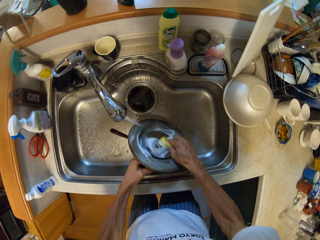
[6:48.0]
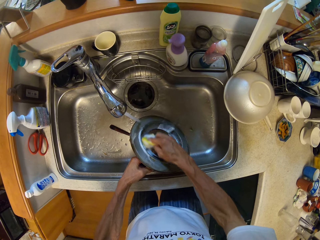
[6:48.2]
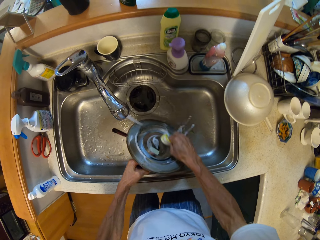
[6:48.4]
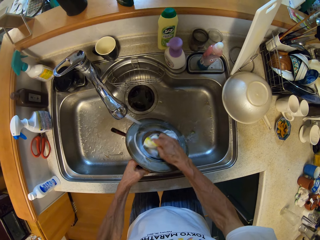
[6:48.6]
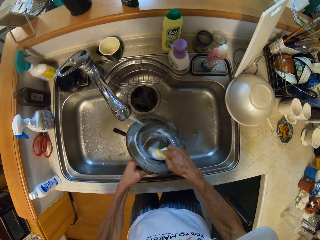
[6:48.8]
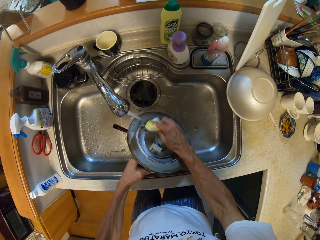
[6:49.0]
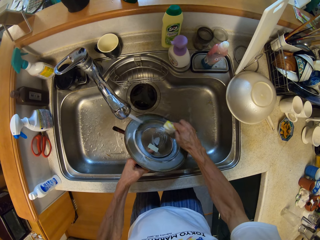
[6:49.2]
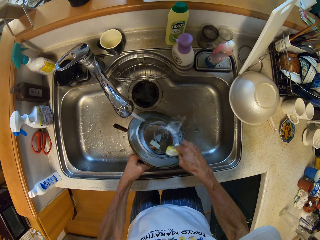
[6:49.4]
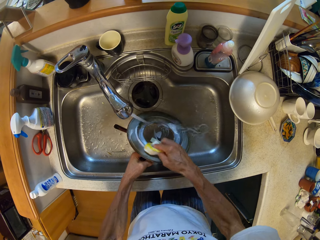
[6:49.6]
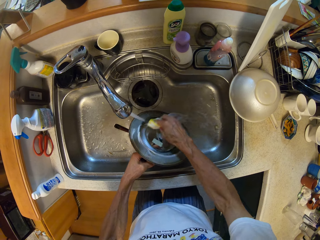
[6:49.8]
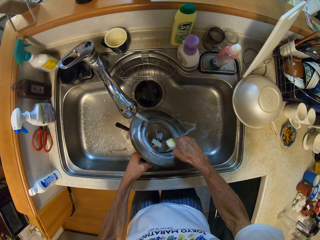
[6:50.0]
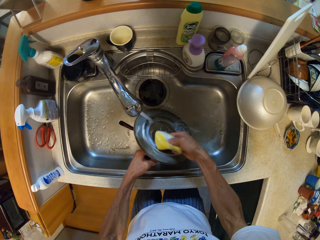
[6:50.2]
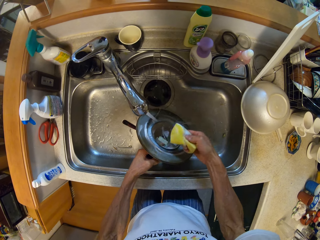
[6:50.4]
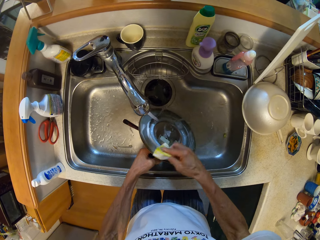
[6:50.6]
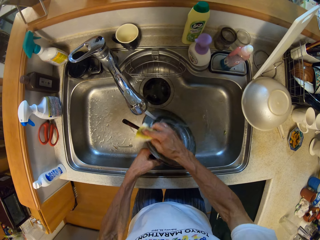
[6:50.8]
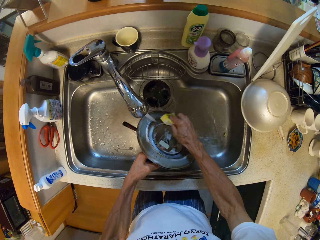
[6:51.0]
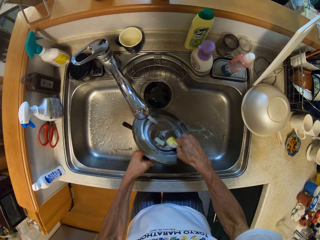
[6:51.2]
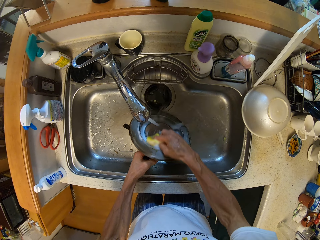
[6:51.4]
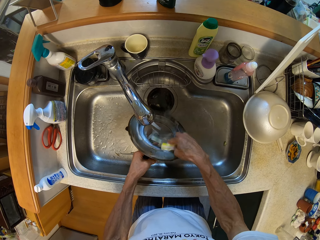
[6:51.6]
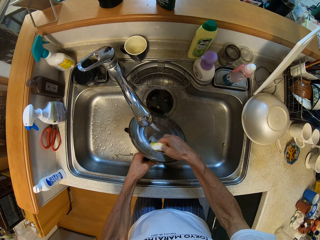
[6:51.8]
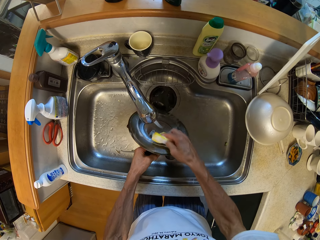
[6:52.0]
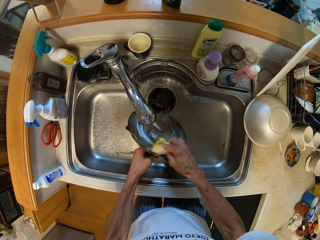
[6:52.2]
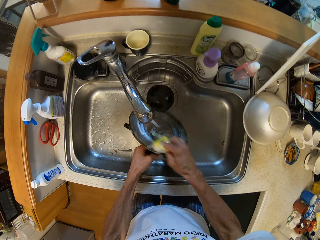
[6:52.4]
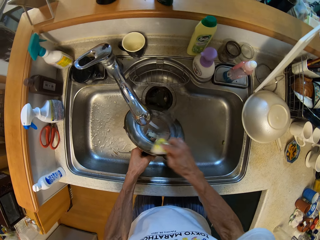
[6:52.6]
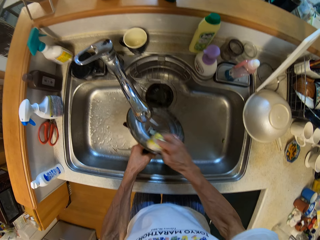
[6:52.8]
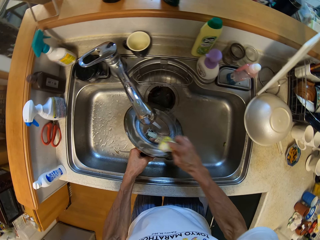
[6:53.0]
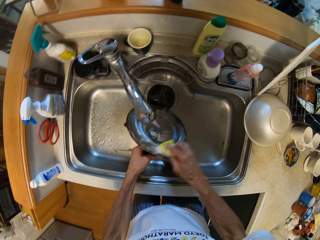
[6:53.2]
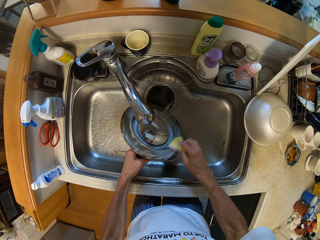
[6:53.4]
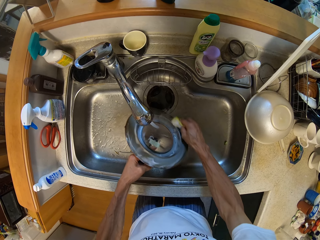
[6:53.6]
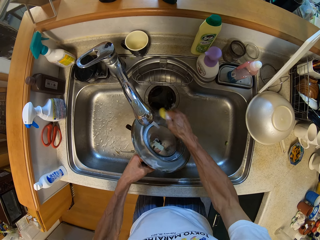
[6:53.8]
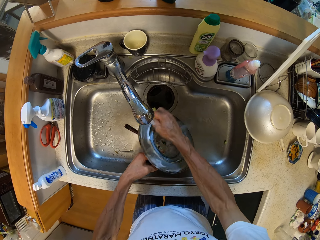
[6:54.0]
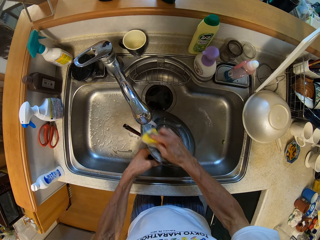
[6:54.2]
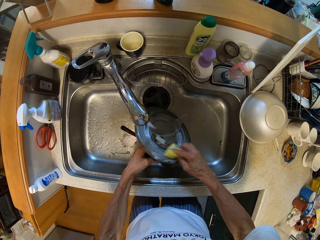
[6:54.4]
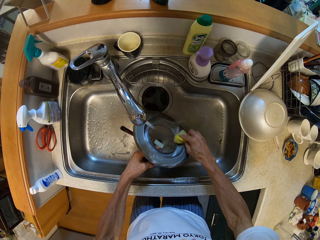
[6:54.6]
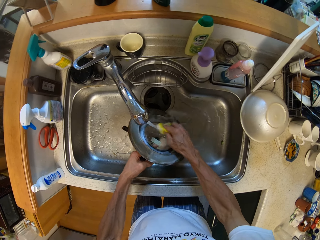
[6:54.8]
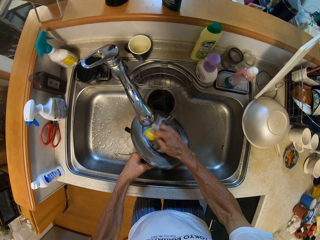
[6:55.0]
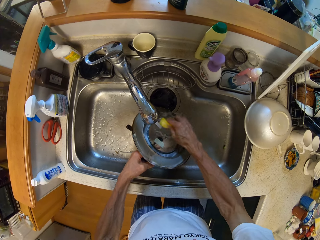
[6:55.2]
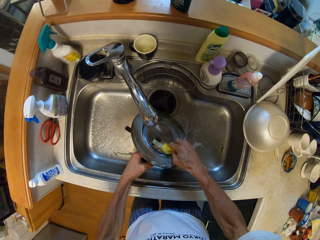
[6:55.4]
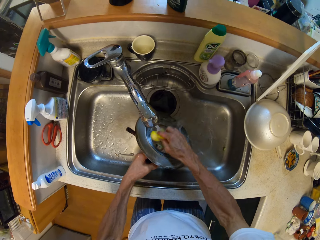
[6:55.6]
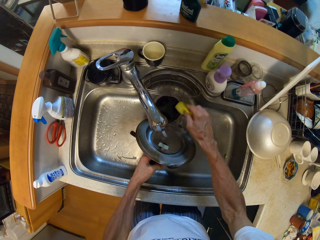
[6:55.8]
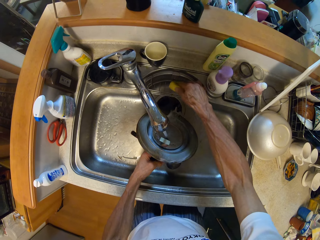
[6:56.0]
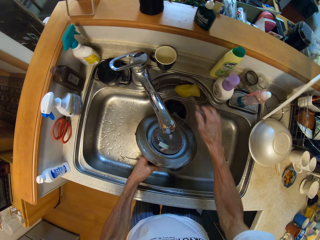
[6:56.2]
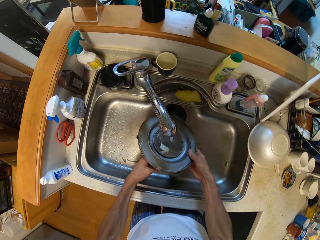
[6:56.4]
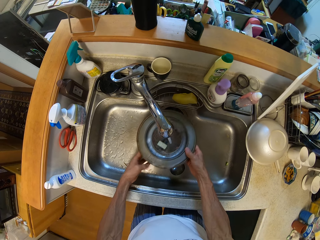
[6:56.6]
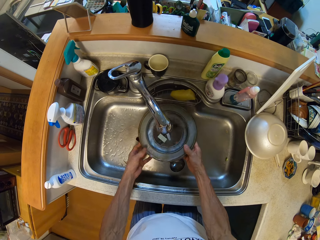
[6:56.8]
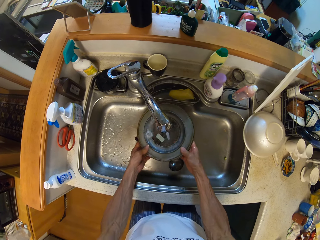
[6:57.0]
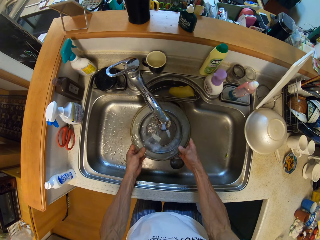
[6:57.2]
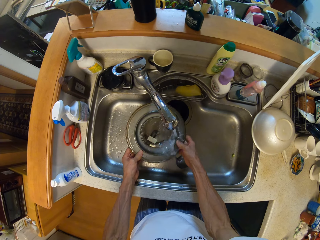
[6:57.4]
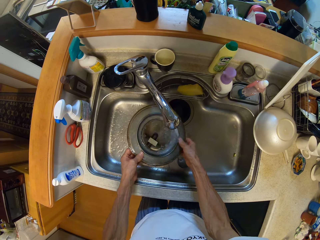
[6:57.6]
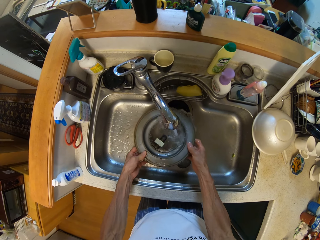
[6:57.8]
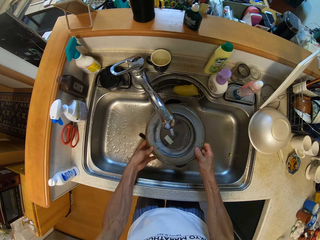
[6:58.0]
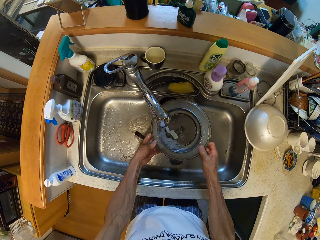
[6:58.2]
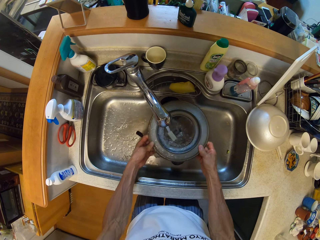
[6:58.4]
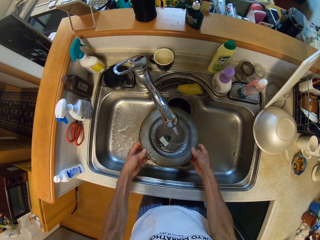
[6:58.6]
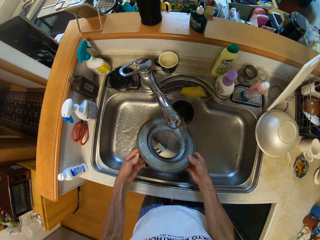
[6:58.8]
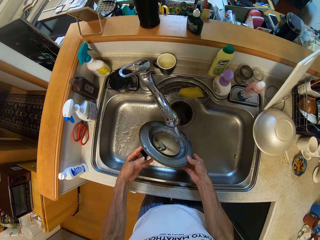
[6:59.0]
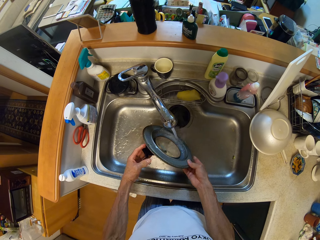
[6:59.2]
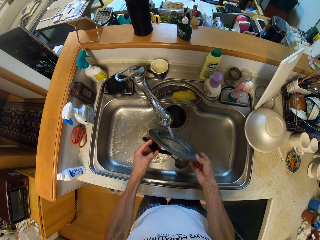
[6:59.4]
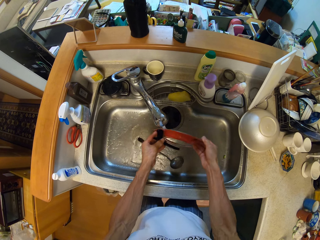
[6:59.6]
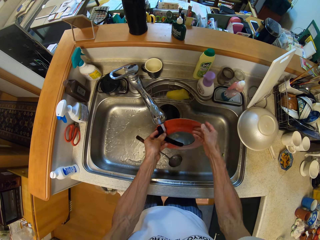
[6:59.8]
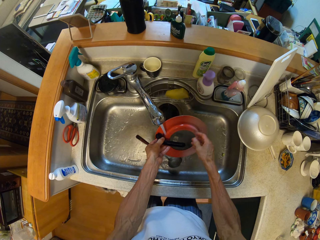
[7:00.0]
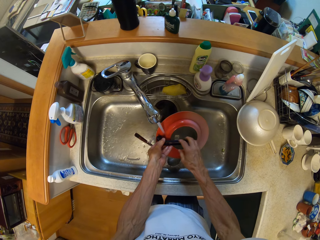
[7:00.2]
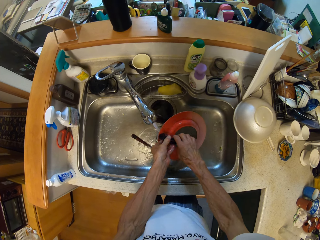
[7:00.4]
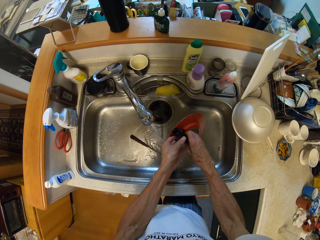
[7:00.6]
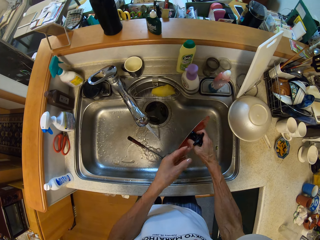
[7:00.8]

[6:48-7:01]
The camera wearer washes a pot cover. They put down a scrubber in a sink holder rack. They clean a lid with running water from a tap.

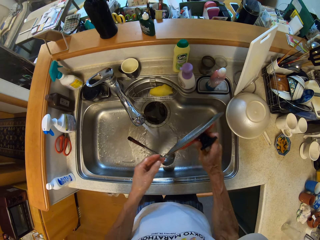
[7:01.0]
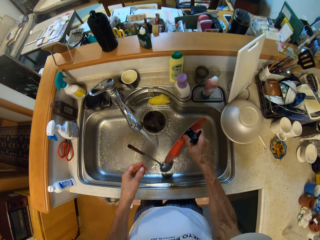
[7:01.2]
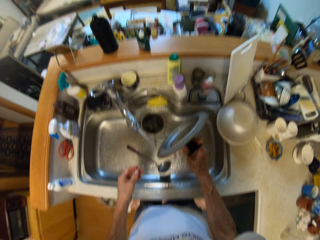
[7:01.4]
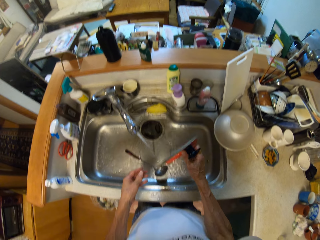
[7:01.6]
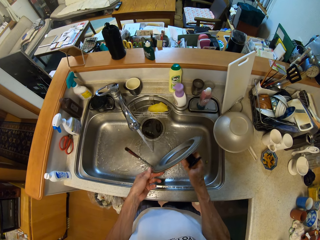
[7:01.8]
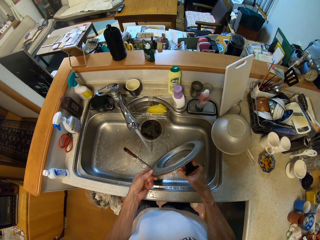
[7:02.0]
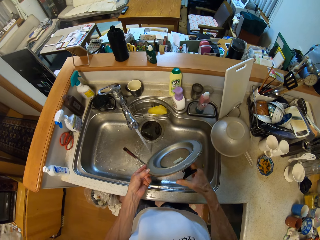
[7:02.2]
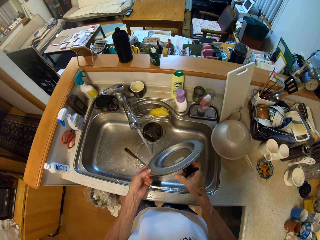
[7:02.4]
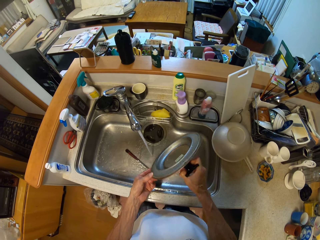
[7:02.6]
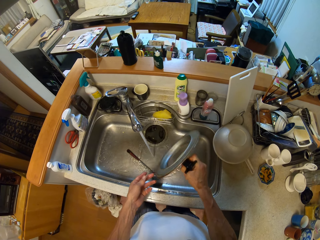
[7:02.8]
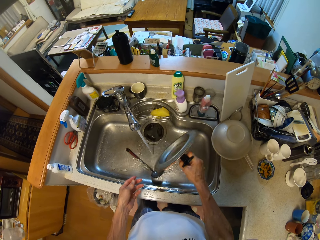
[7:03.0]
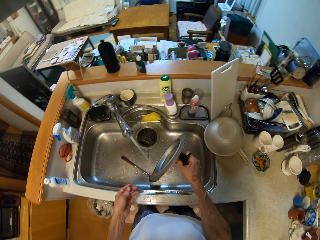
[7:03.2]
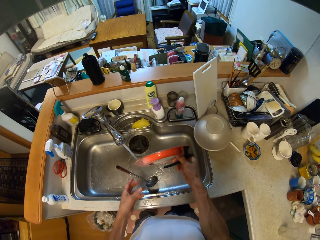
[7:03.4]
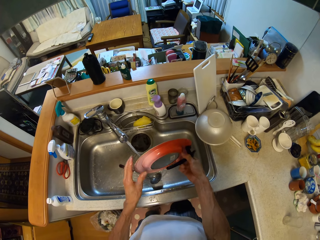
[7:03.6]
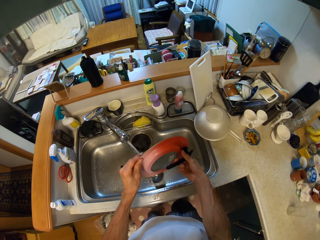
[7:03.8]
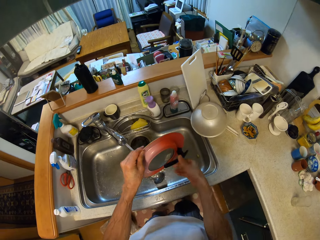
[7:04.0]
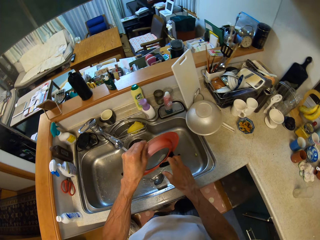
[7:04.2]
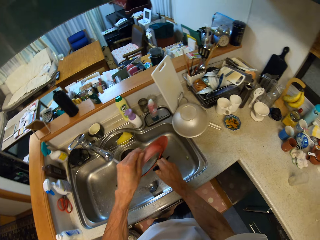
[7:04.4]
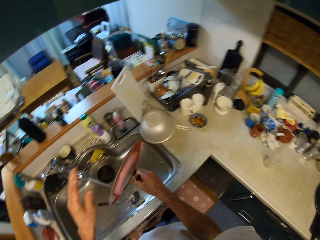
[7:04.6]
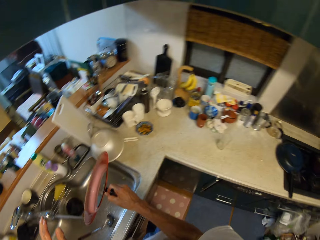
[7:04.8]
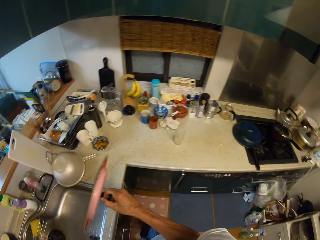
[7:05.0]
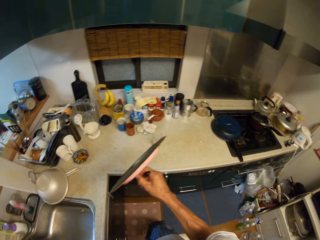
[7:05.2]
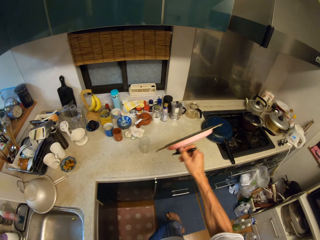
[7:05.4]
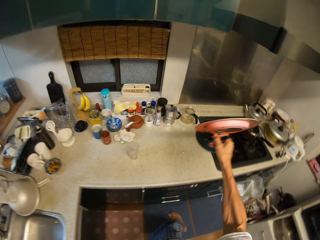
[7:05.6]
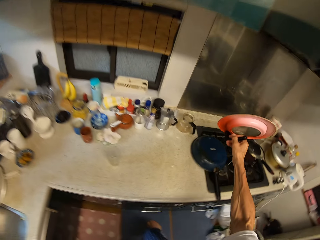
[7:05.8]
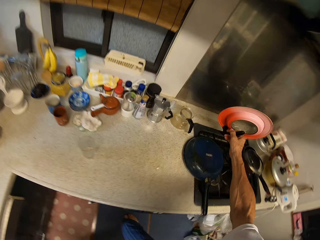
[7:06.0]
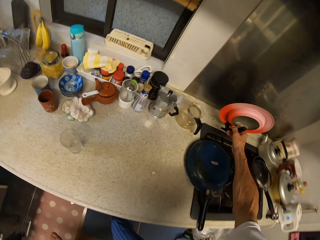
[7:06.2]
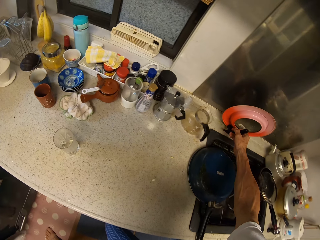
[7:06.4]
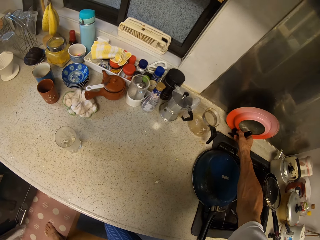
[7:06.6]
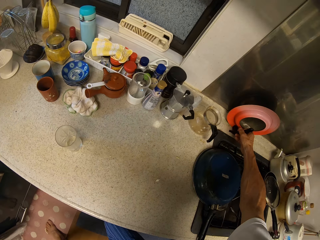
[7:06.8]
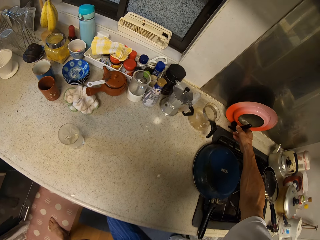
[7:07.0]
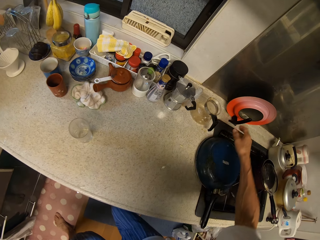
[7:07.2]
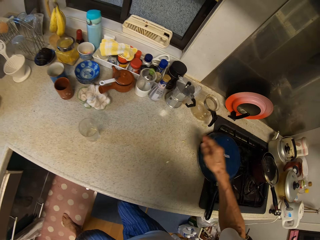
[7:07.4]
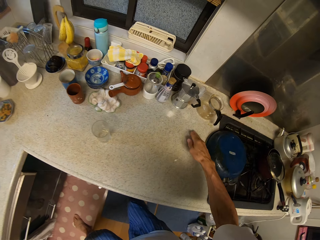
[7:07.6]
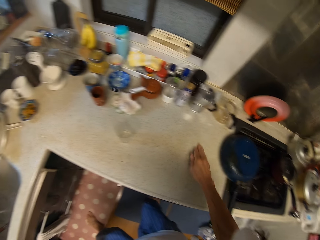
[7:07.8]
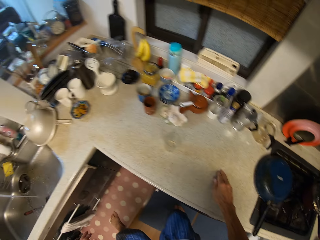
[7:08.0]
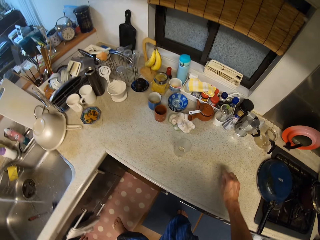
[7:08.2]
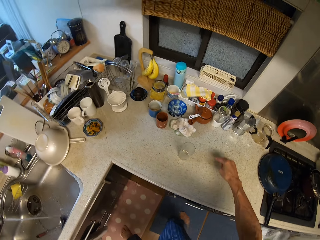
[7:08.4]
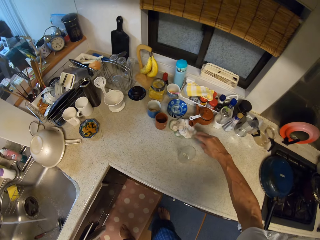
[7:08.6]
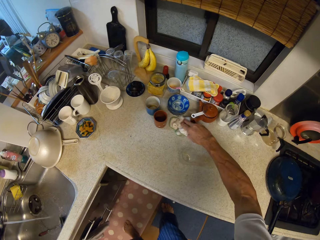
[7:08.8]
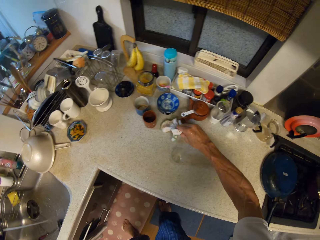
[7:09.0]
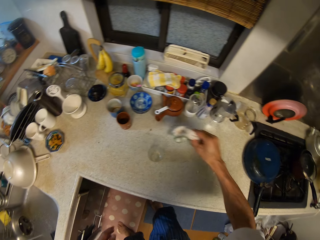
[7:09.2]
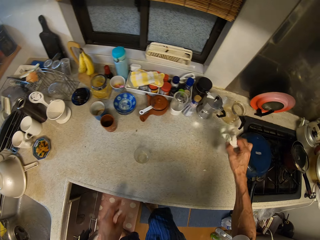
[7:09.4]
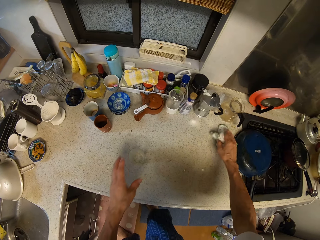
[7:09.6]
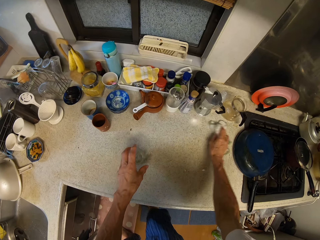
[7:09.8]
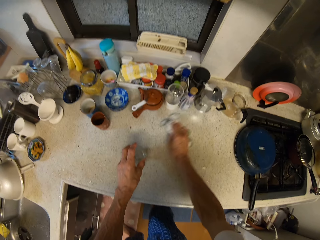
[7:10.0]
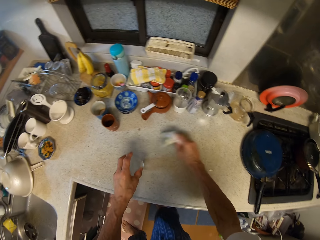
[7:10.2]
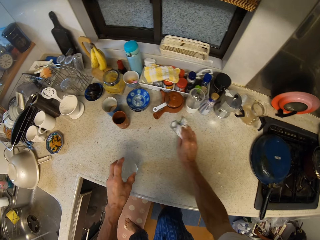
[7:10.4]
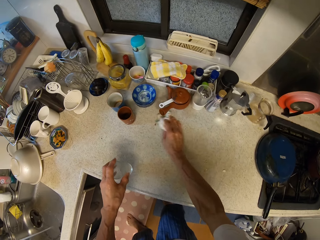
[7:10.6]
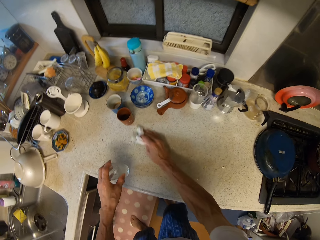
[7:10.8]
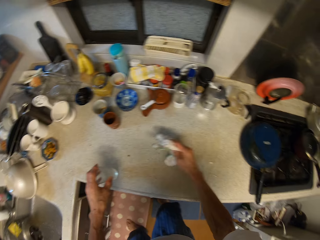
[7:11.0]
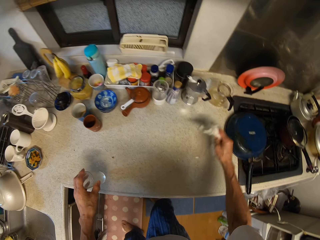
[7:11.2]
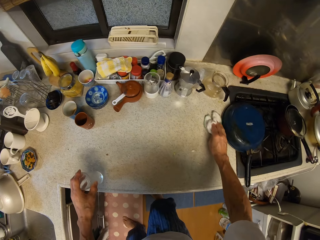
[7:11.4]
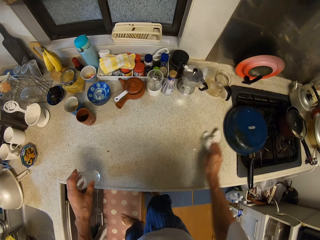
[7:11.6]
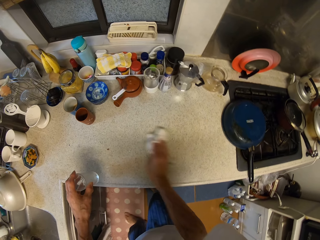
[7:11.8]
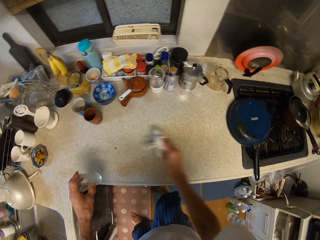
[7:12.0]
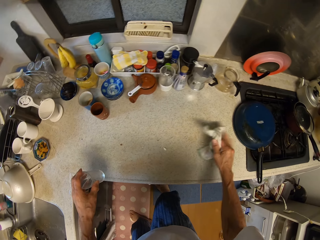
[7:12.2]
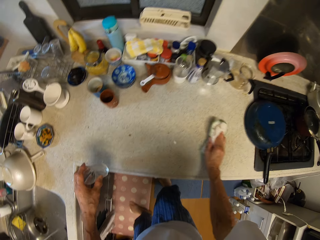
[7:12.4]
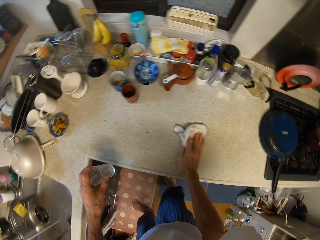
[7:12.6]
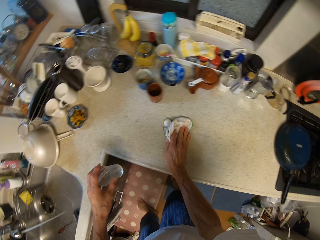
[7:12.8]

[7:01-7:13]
The camera wearer walks around a kitchen. They put down a lid on a kitchen counter with the right hand. They walk around the kitchen. They wipe the counter with the hand towel or kitchen towel in the right hand. They pick up the kitchen towel from the kitchen counter. They pick up a glass tumbler from the counter with the left hand.
